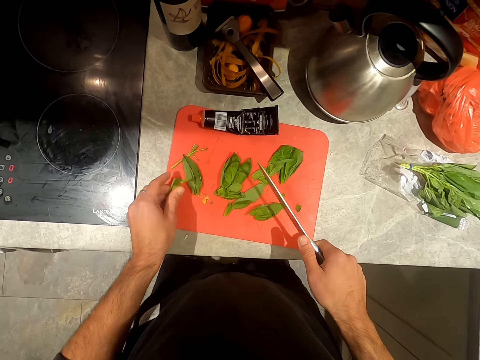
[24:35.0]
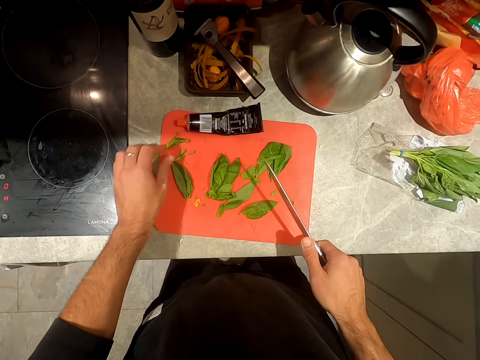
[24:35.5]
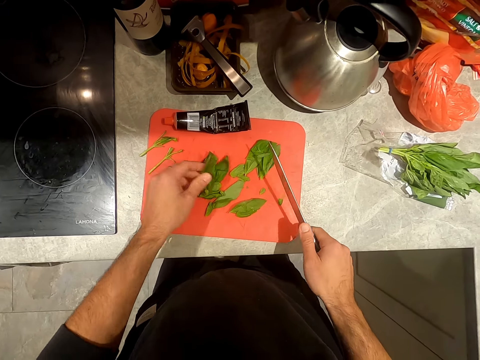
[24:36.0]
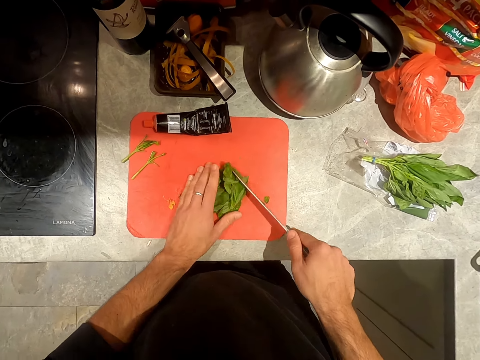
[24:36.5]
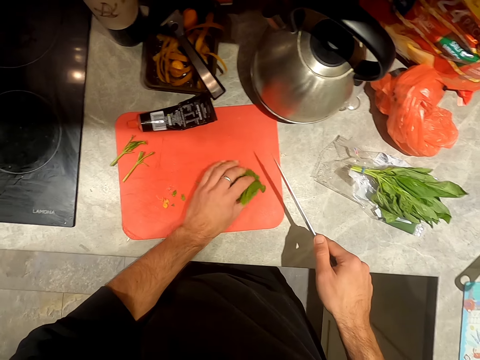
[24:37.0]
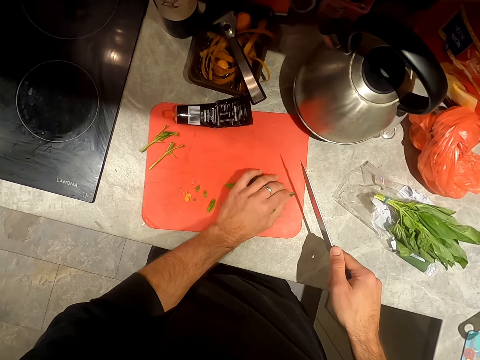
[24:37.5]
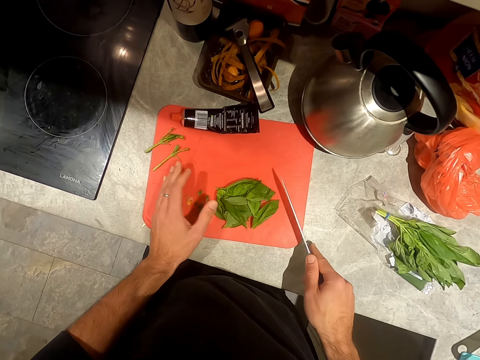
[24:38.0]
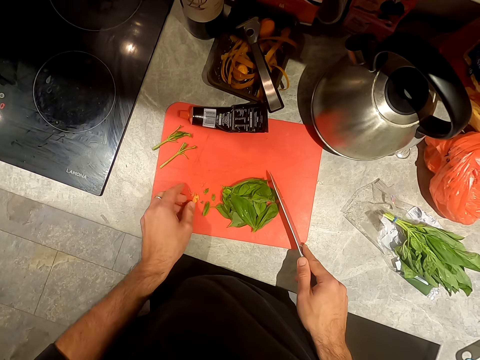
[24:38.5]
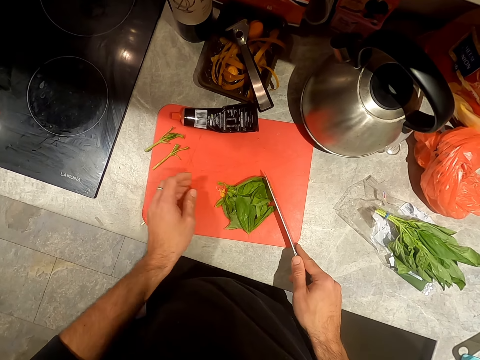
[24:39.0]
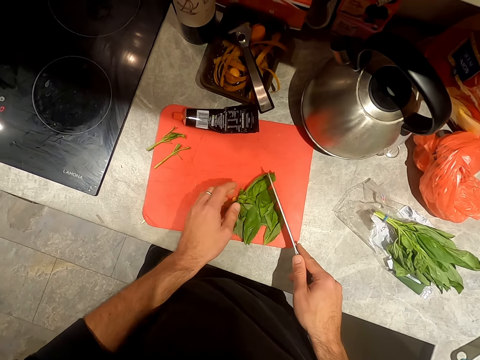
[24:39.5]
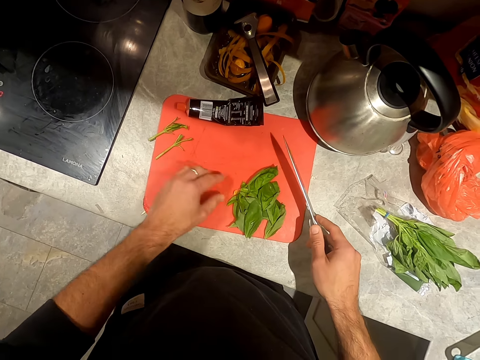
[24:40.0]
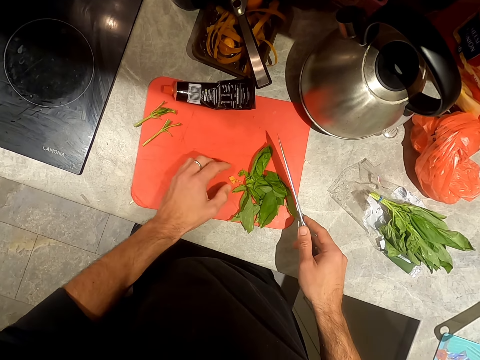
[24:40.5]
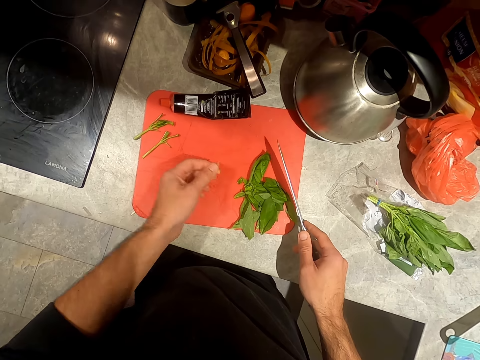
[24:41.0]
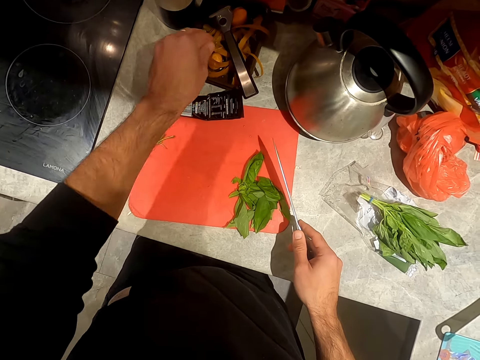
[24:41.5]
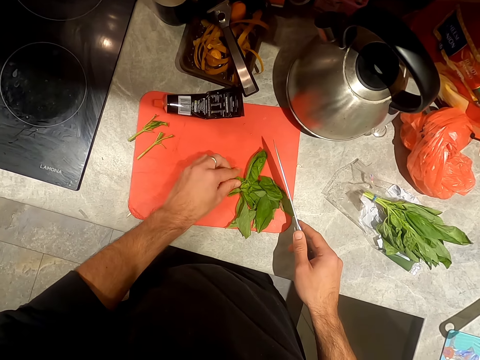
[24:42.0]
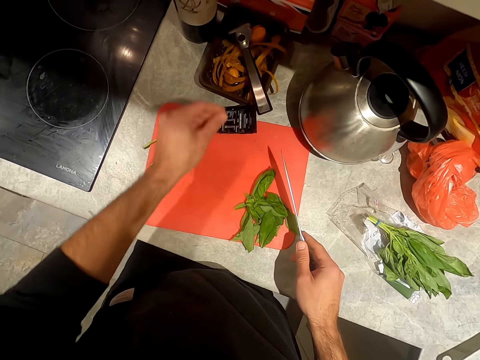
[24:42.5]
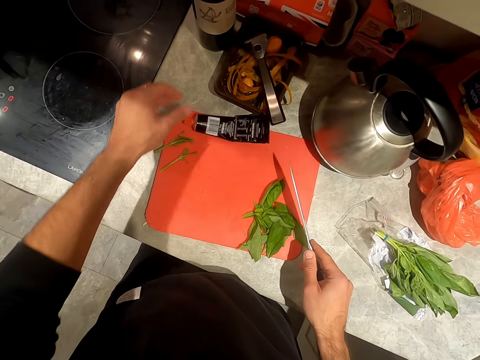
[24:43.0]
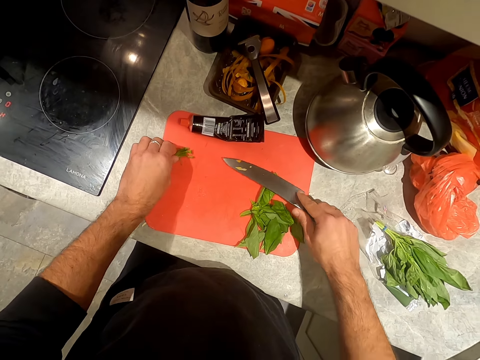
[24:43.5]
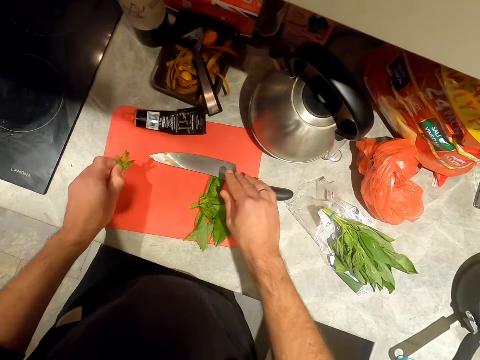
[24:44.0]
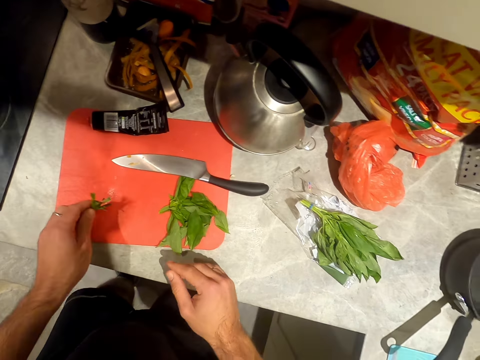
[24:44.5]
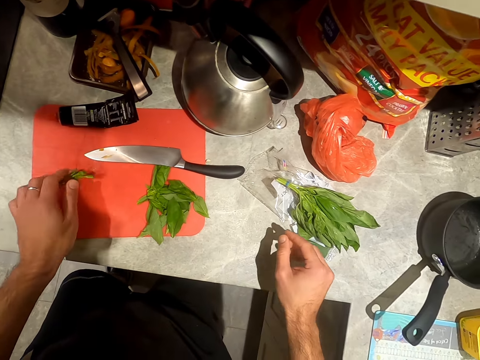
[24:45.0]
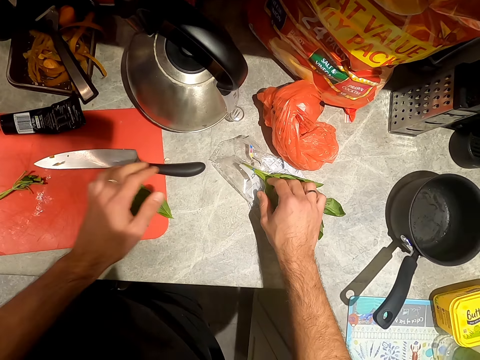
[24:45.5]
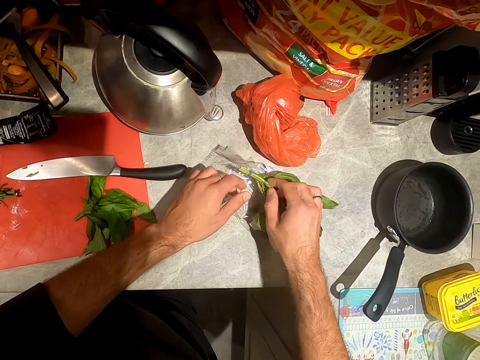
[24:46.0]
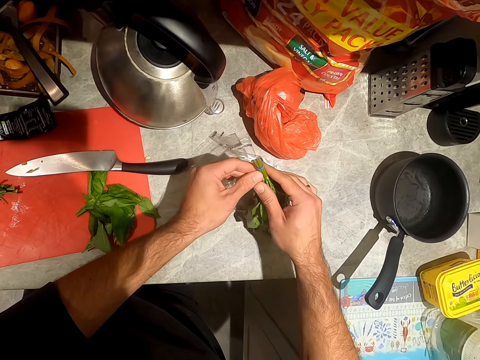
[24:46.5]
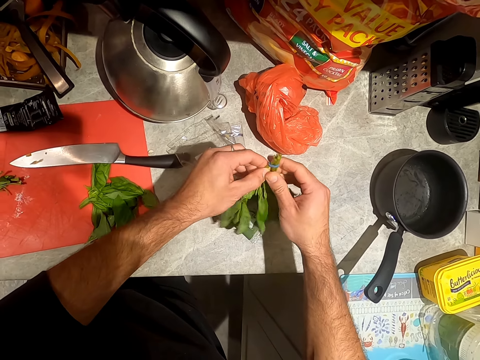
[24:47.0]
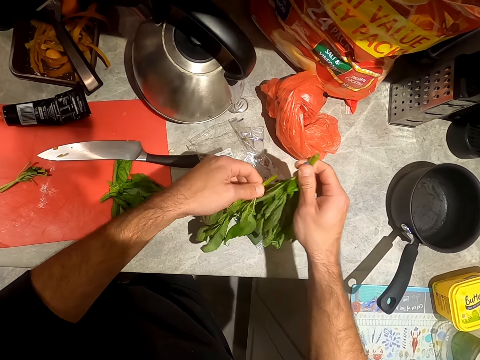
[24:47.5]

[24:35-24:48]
The camera wearer drops some basil stalks on the cutting board on the counter with his left hand. He arranges the basil leaves on the cutting board on the counter with his left hand and the knife in his right hand. He picks the dirt from the cutting board on the counter with his left hand. He puts the dirt in a plate on the counter with his left hand. He picks the basil stalks from the cutting board on the counter with his left hand. He drops the knife in his right hand on the cutting board on the counter. He places the basil stalks on the cutting board on the counter with his left hand. He holds the basil leaves on the counter with his right hand. He takes some basil leaves from the basil leaves in his right hand with his left hand.

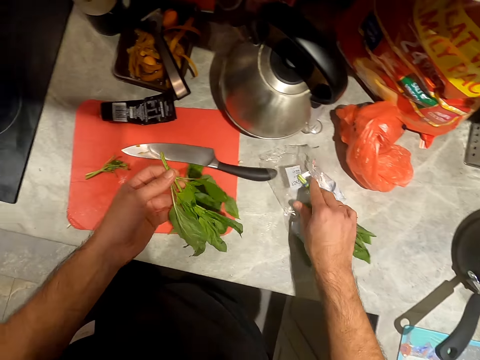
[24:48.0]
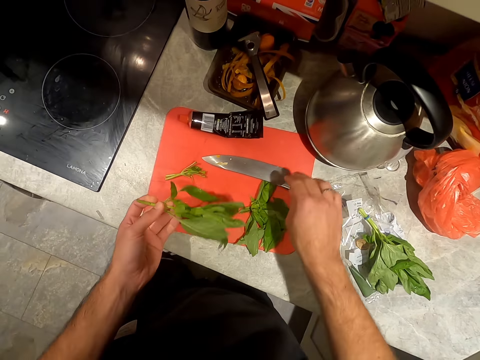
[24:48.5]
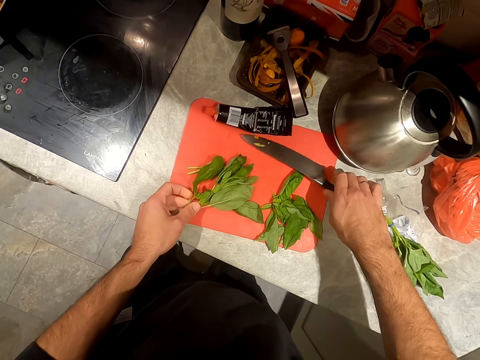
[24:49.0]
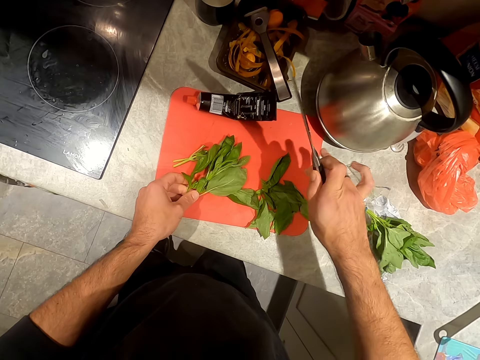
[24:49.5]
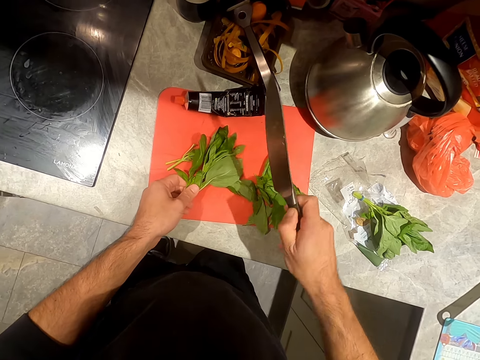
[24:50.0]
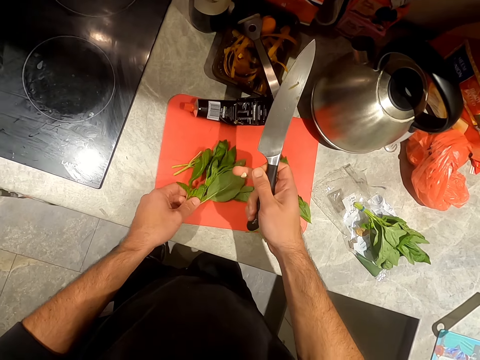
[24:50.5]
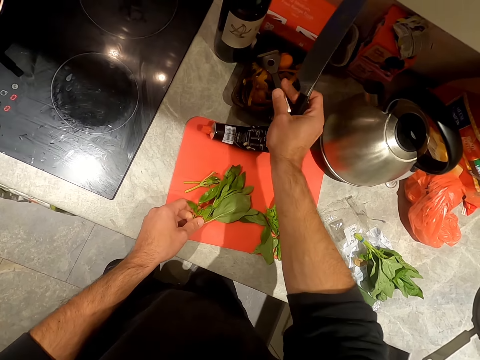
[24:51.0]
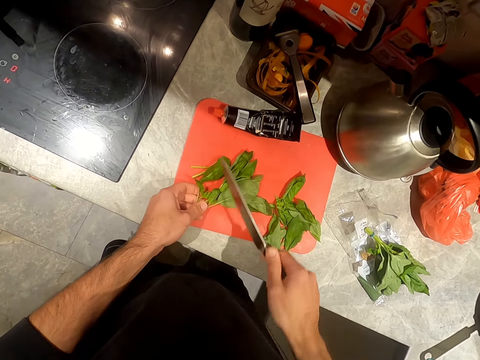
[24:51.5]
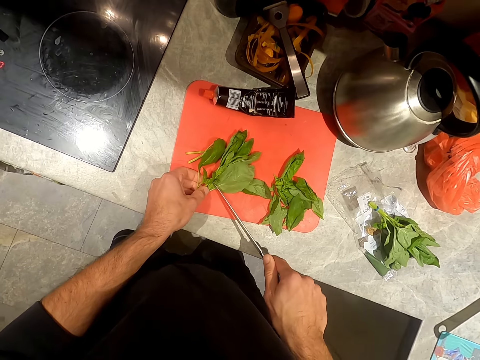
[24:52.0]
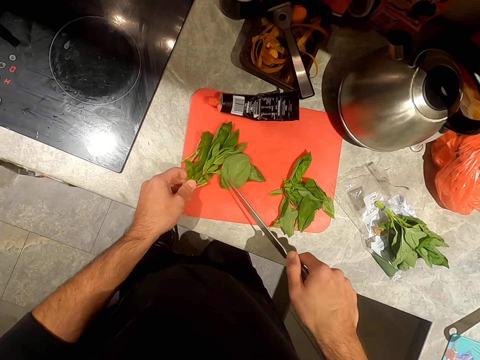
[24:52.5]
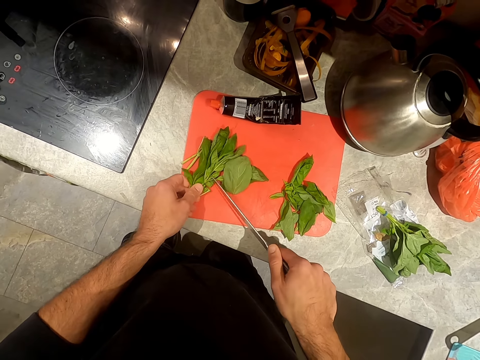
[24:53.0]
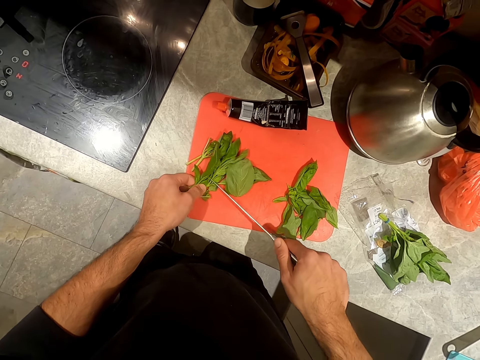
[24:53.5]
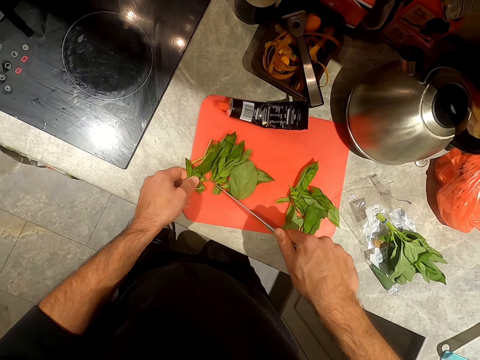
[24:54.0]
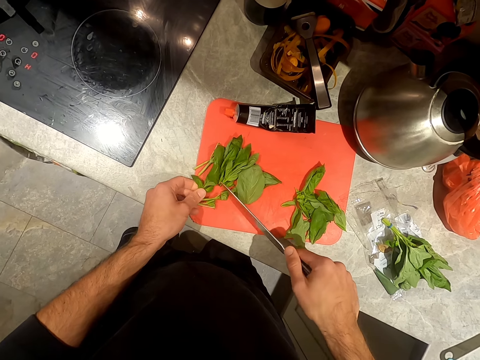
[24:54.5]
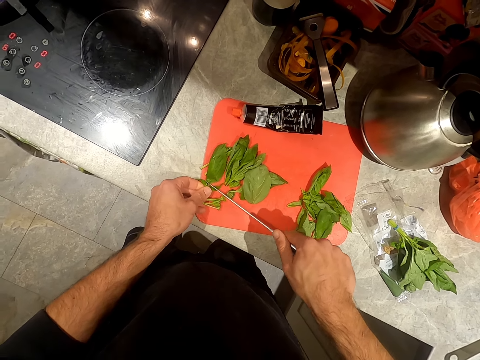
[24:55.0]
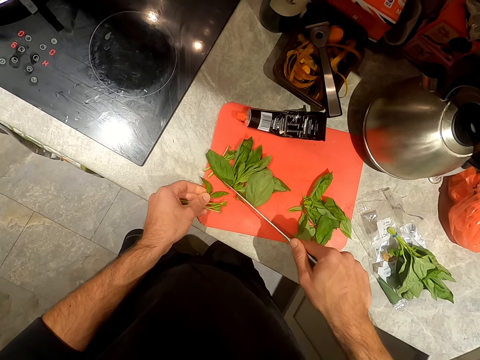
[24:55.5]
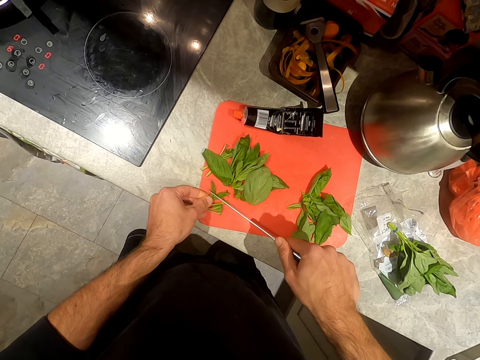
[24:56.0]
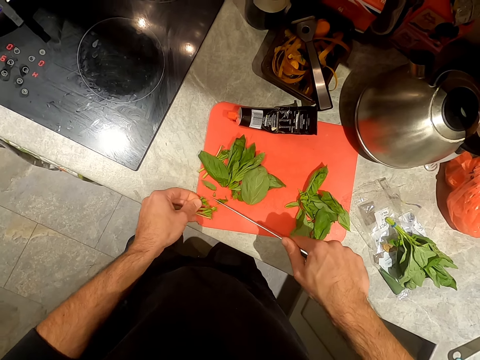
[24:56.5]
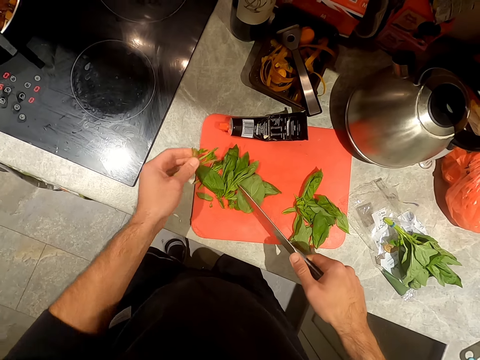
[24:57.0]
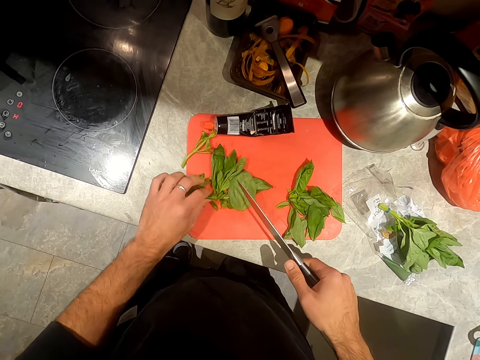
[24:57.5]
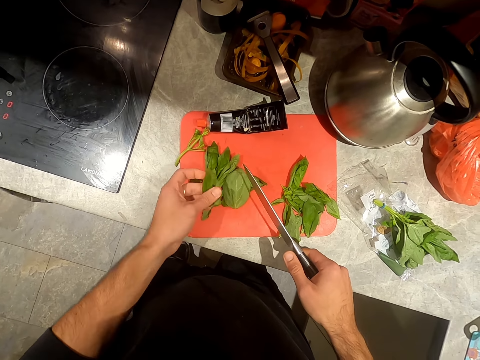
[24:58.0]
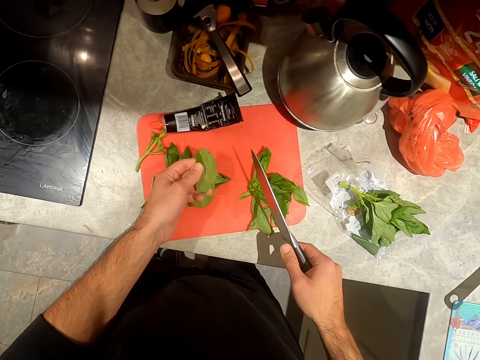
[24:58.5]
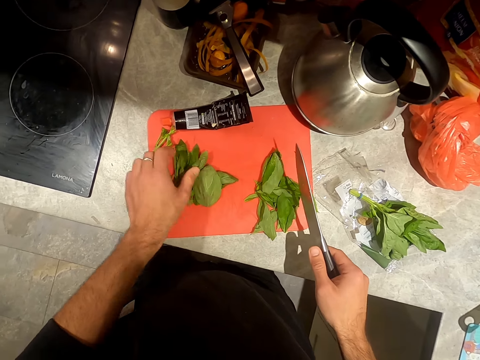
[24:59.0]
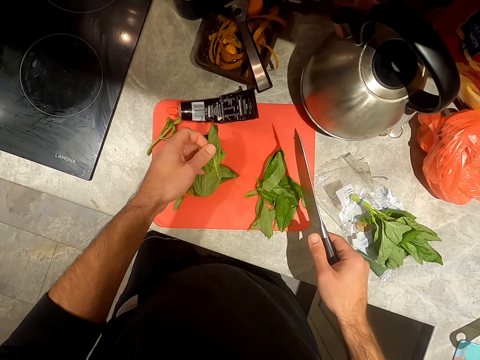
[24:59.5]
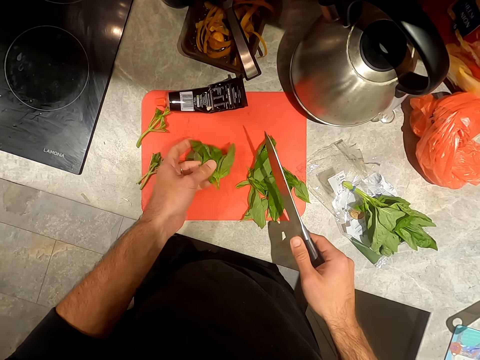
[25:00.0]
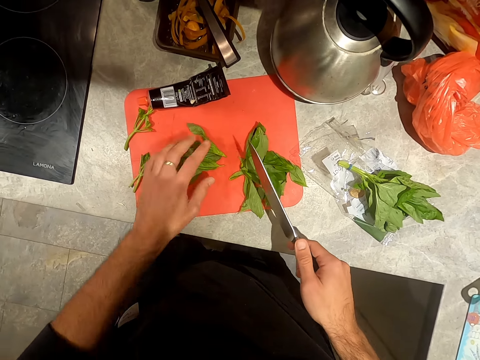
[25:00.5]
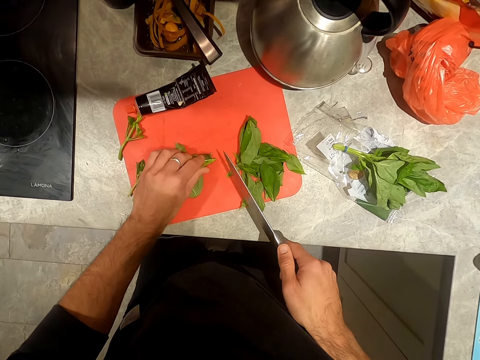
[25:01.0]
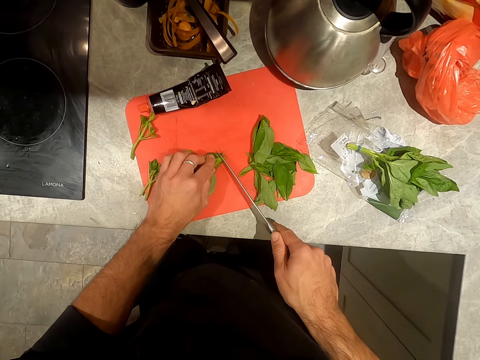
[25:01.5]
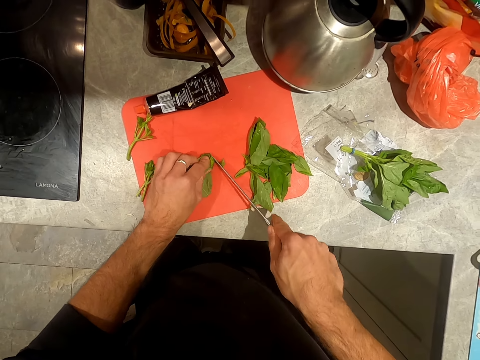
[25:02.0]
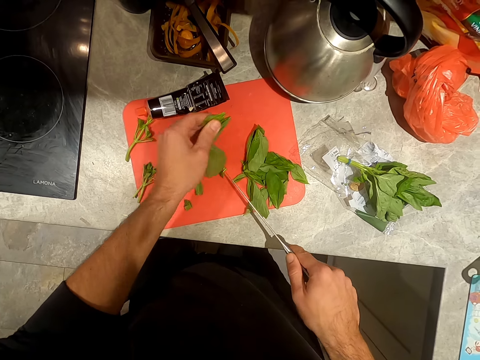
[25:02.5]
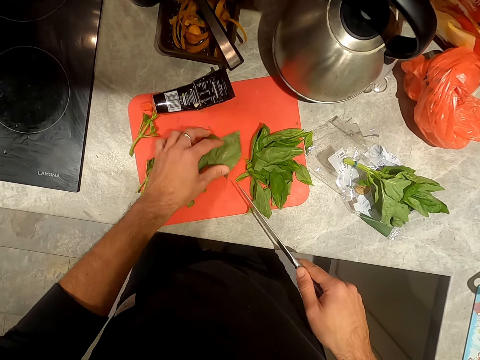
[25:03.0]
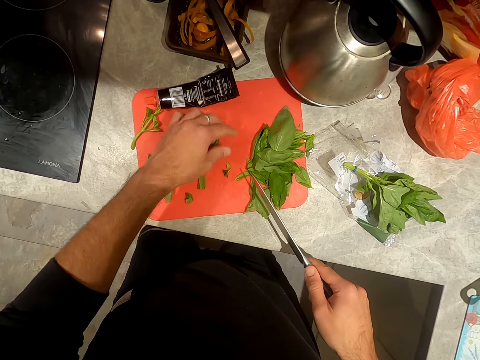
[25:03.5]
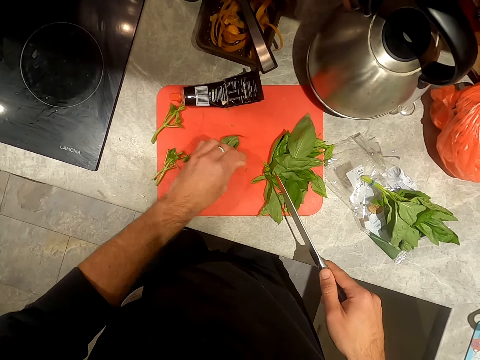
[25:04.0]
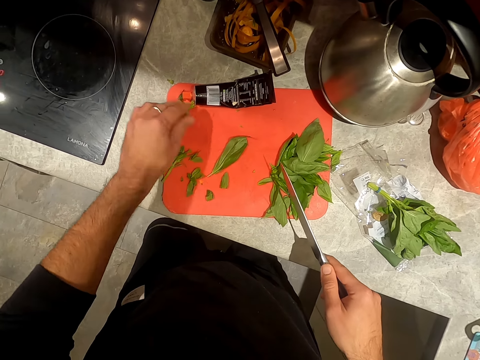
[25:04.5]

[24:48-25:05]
The camera wearer drops the basil leaves in his right hand on the counter. He places the basil leaves in his left hand on the cutting board on the counter. He picks the knife from the cutting board on the counter with his right hand. He throws the basil stalk on the counter with his right hand. He cuts the basil leaves in his left hand on the cutting board with the knife in his right hand. He drops the basil stalks on the cutting board with his left hand. He moves the basil leaves on the cutting board on the counter with his left hand. He cuts the basil leaves in his left hand on the cutting board with the knife in his right hand. He moves the basil leaves on the cutting board on the counter with his left hand.
